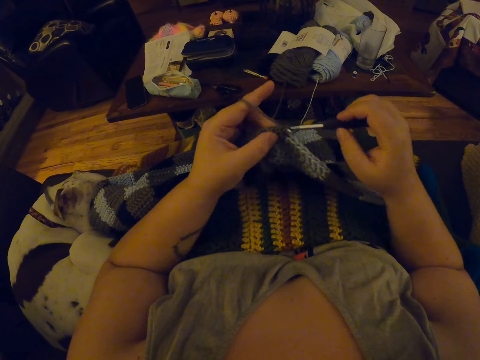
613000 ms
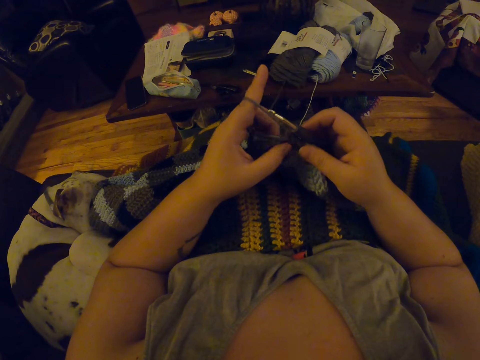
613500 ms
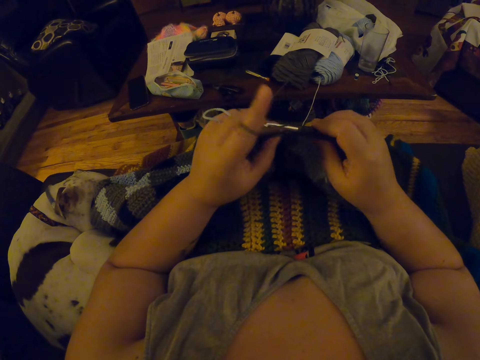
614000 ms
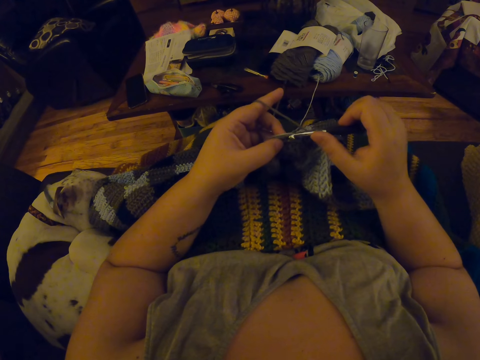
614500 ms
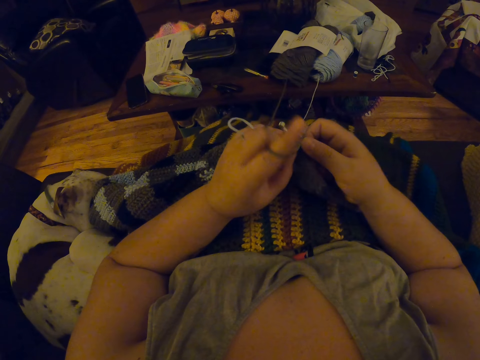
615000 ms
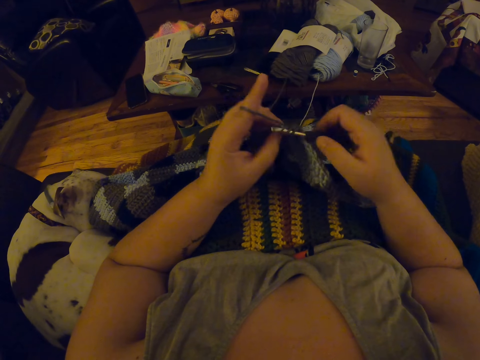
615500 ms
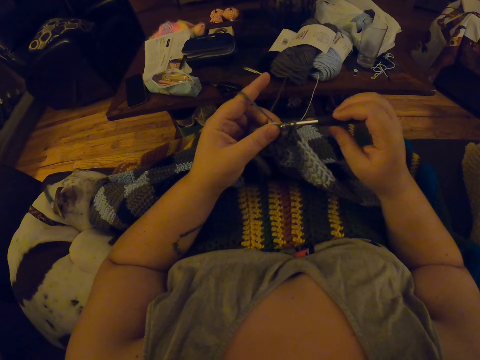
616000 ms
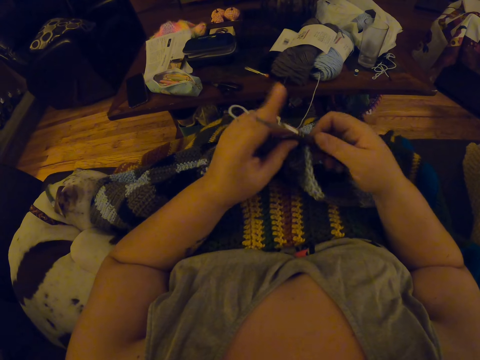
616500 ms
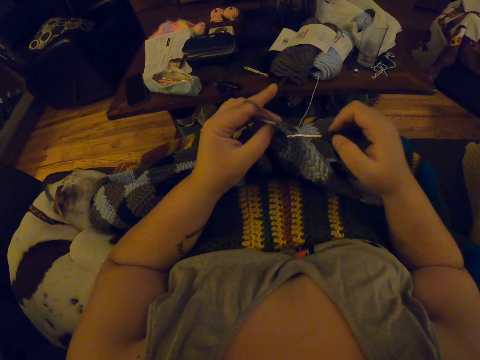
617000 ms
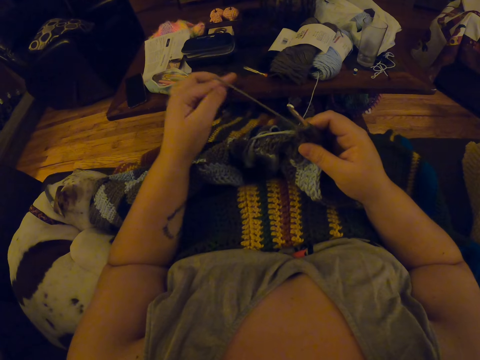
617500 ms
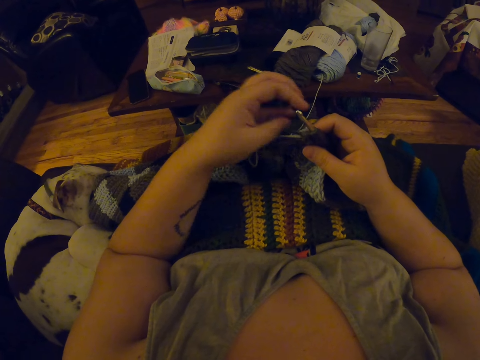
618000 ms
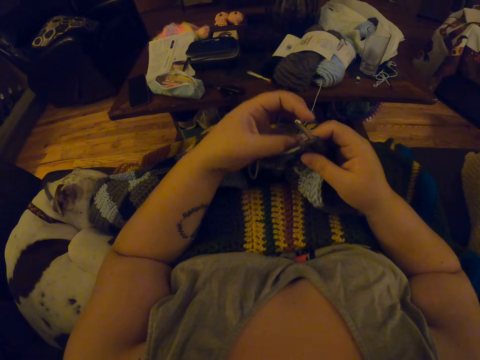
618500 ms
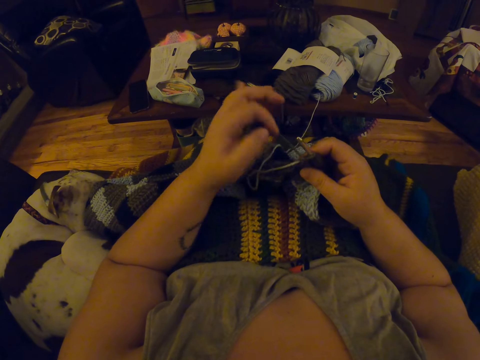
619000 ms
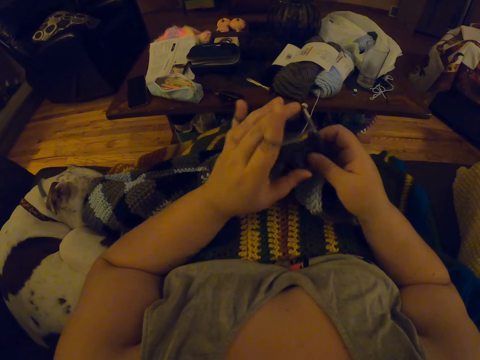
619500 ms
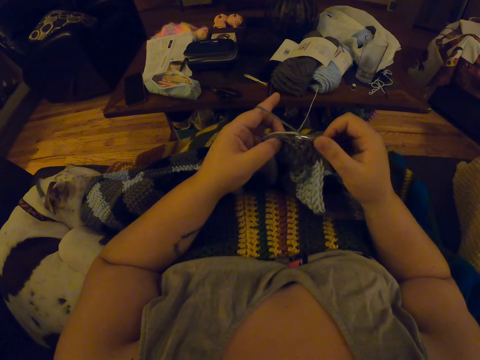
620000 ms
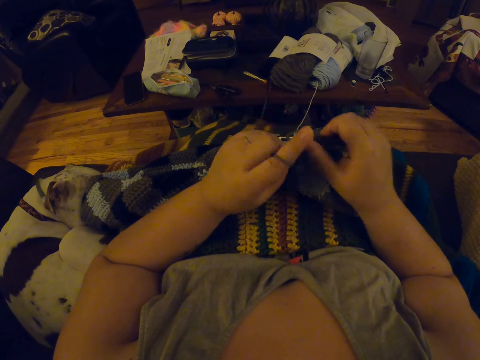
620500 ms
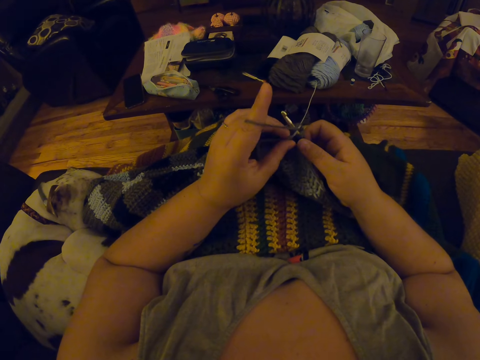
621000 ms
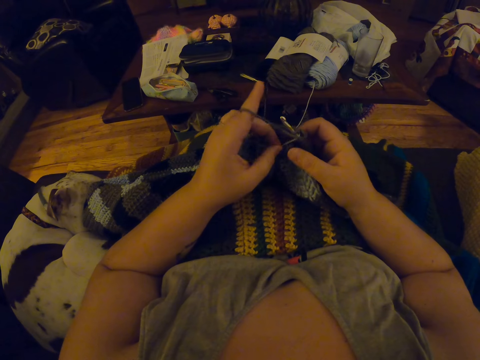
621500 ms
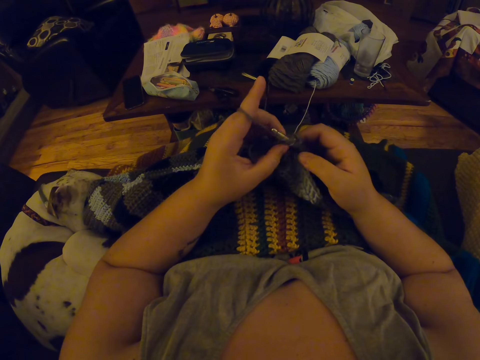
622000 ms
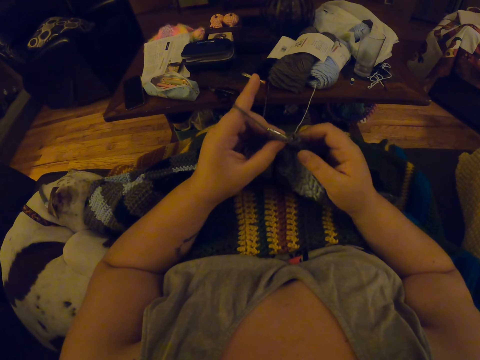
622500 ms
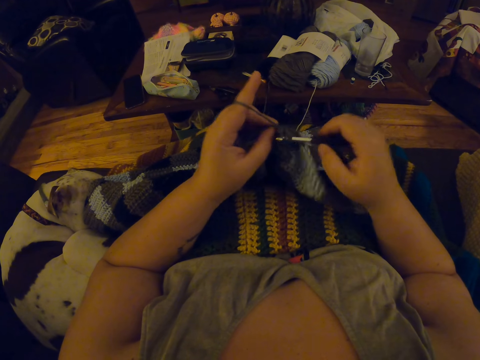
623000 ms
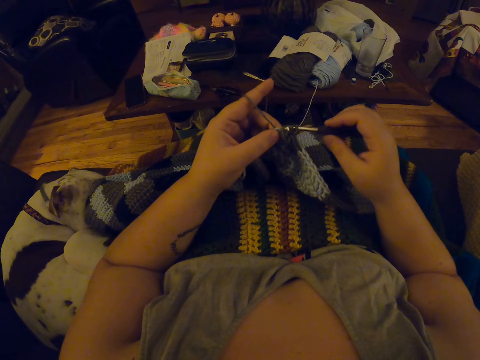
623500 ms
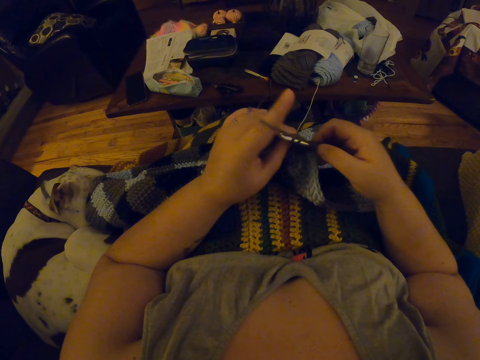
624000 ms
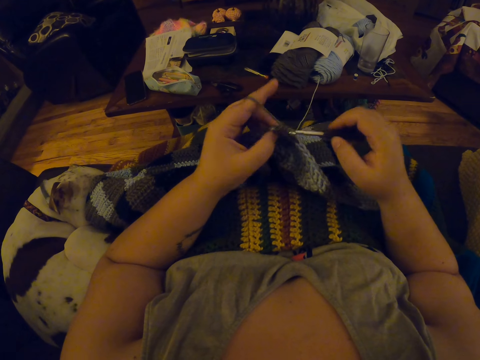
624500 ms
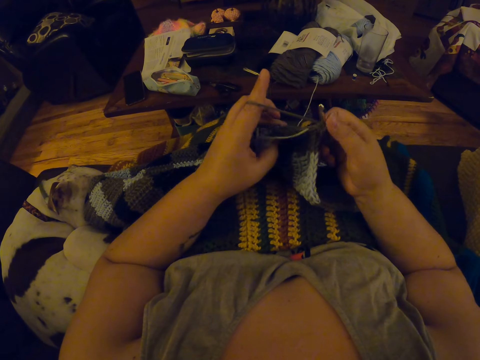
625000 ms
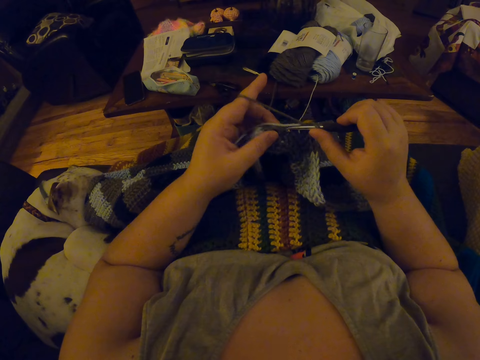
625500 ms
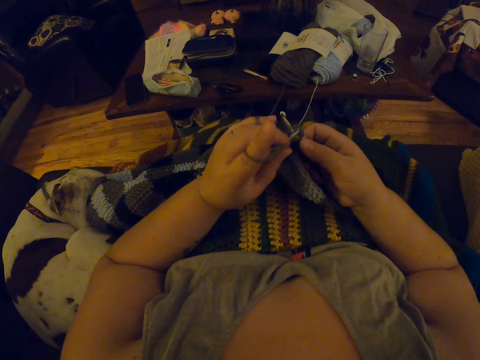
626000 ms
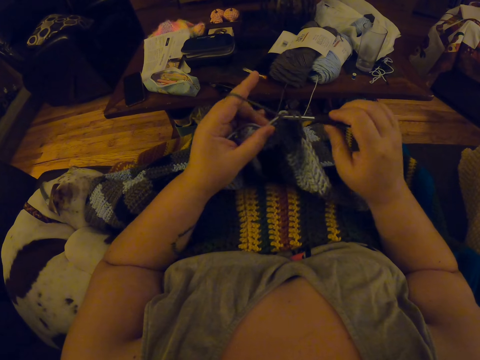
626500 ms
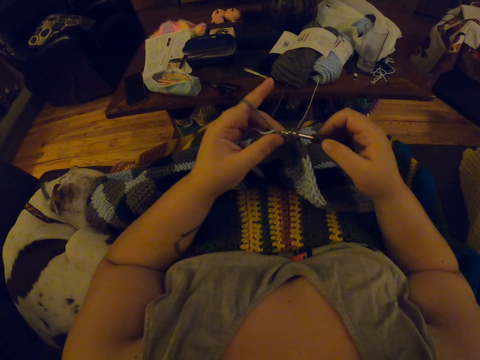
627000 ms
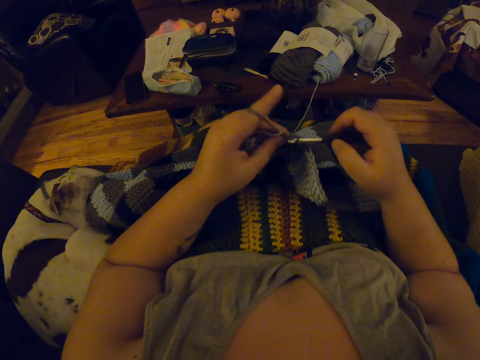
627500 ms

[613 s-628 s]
The camera wearer pulls the wool backwards. She lets go of the wool. She moves her hand forward. She holds the wool with her finger. She places the wool on the back of her finger. She pulls the wool backwards. She holds the crocheted wool with her fingers. She crochets the wool with the crochet.

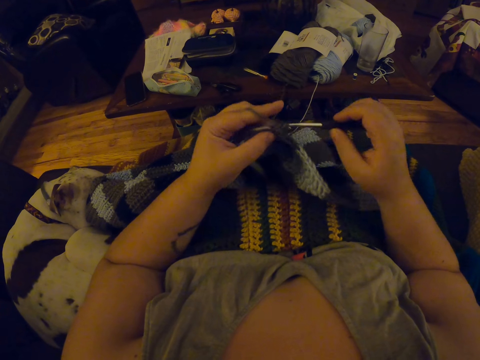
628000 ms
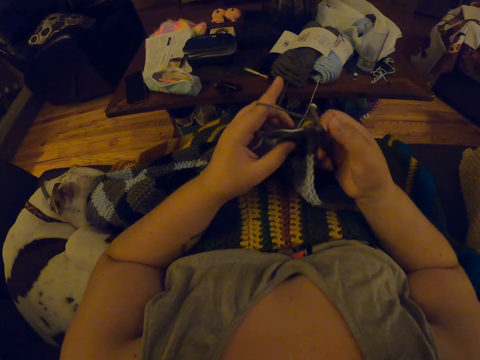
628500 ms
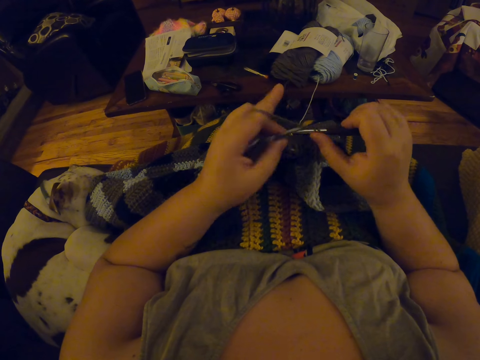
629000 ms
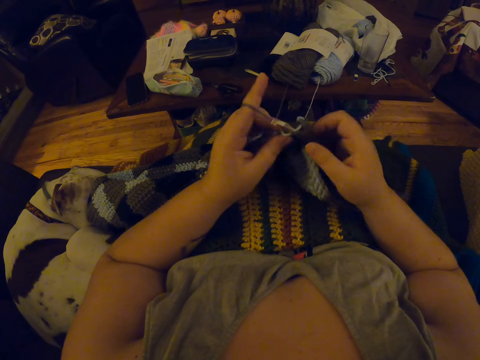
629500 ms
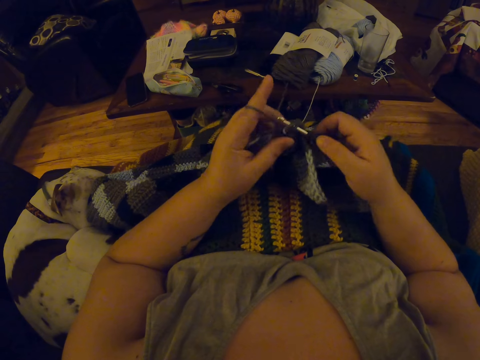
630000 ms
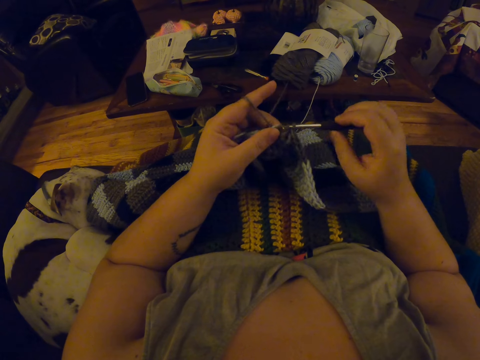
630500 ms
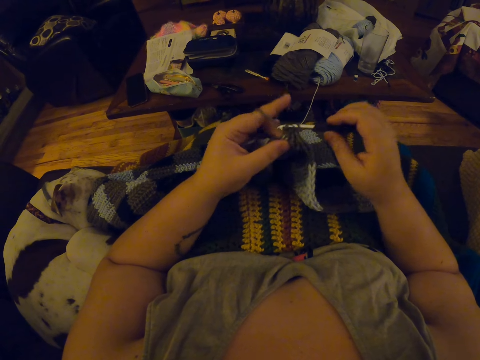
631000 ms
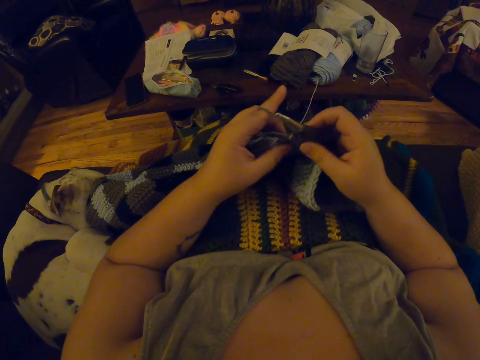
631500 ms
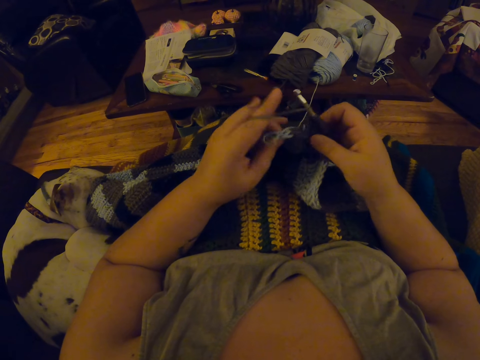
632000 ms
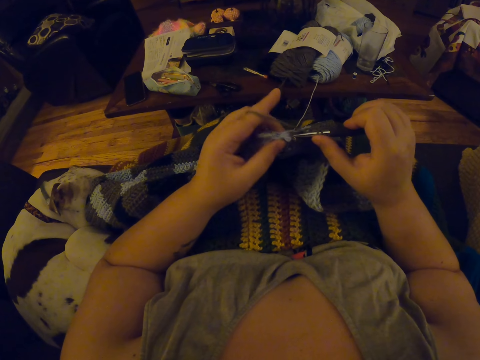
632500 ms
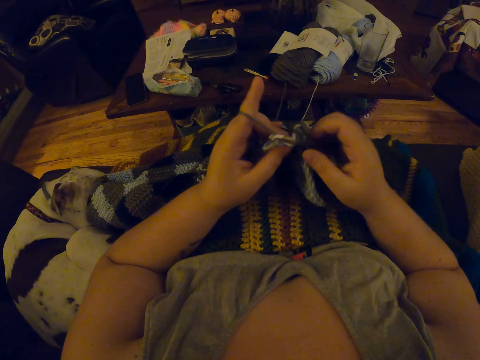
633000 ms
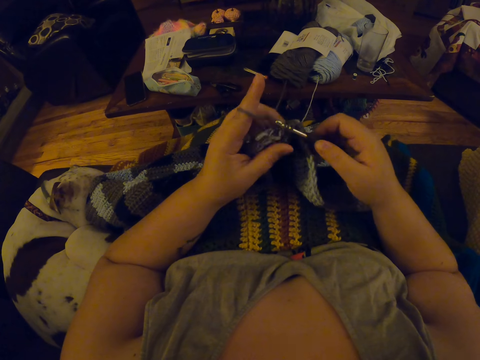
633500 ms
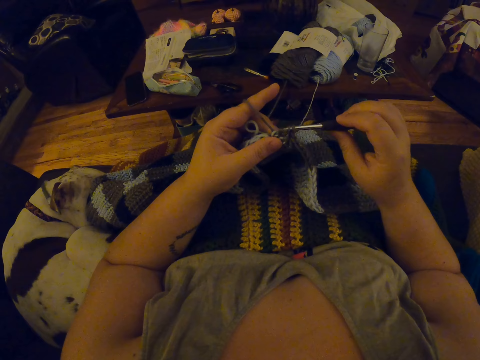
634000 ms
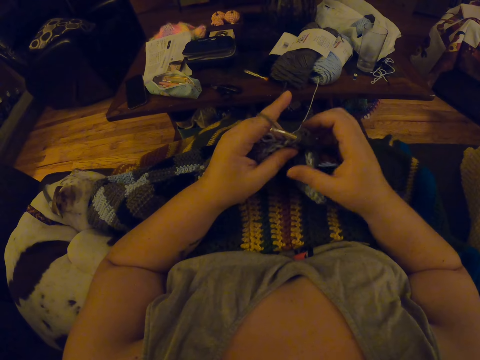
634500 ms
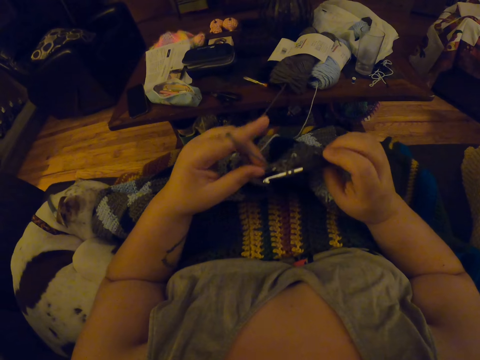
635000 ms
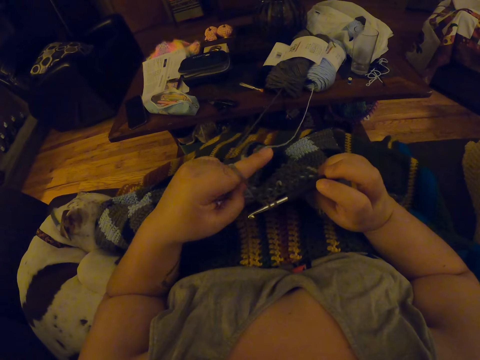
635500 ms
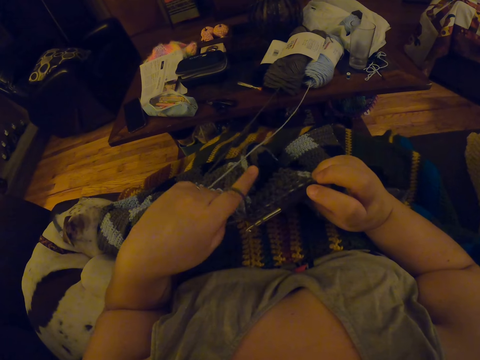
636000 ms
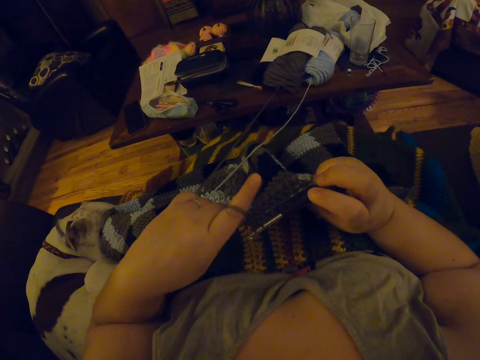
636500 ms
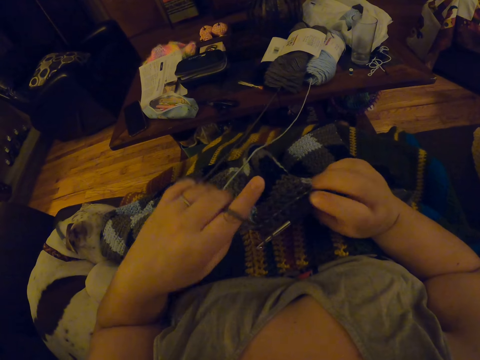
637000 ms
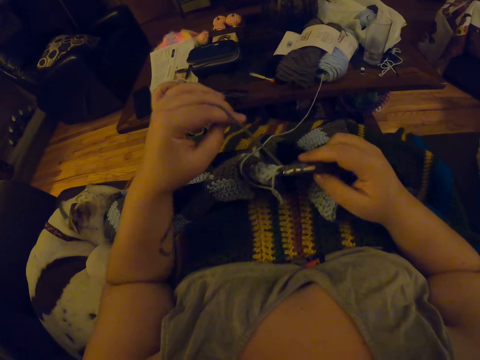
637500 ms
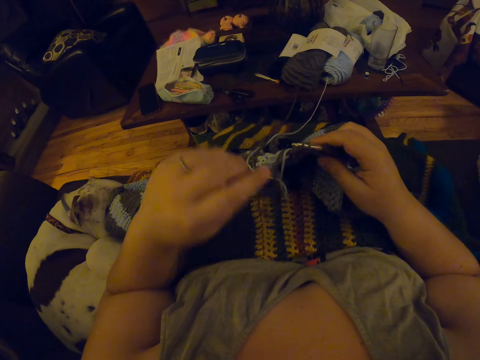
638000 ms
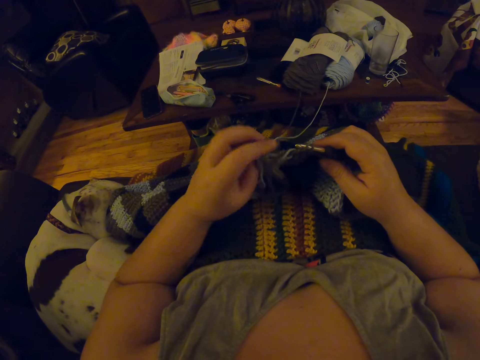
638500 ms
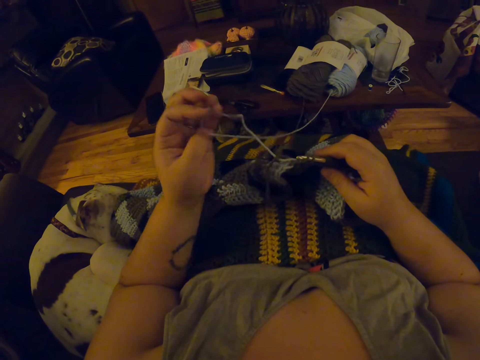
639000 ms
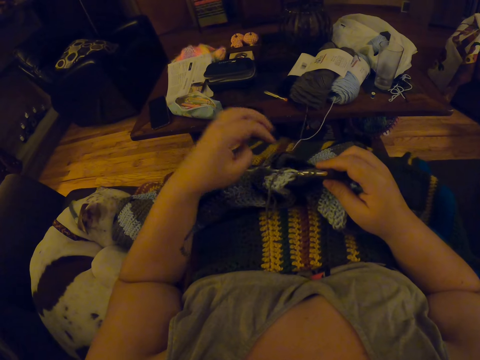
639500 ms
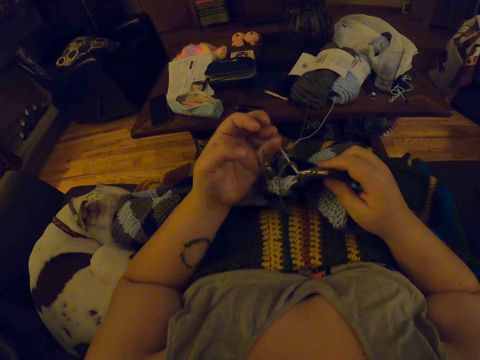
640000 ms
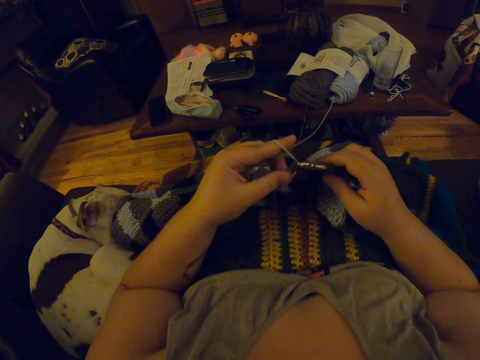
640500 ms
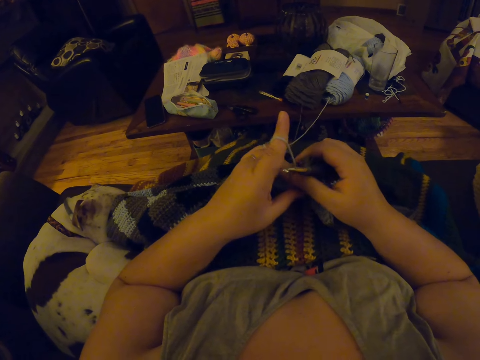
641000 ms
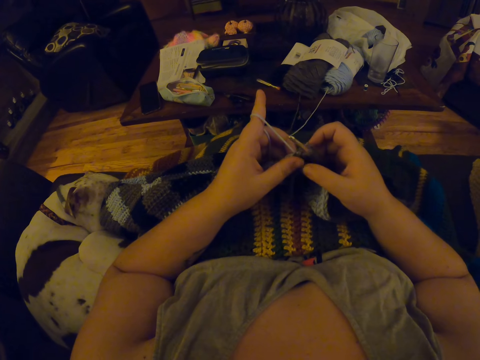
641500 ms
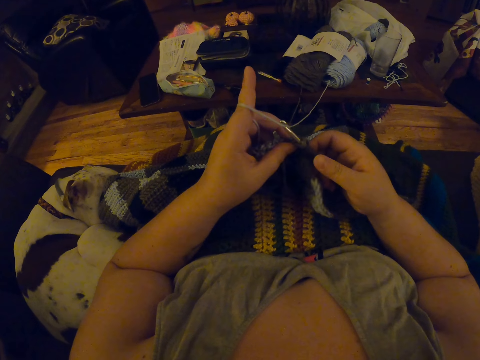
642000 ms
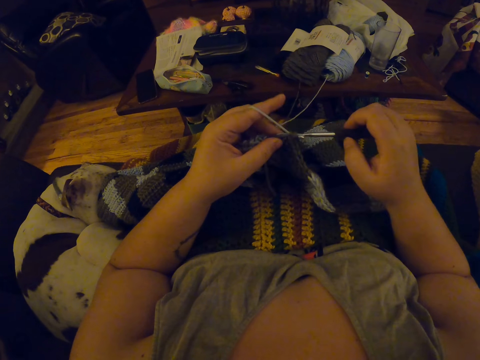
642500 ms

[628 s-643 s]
The camera wearer holds the crocheted wool with her hand. She moves the wool towards her. She raises her hand upwards. She moves her hand towards her. She lets go of the wool. She holds the wool with her fingers. She adjusts the thread. She pulls the wool upwards. She lets go of the wool. She holds the wool with her fingers. She places the wool at the back of her finger. She holds the crocheted wool with her fingers. She continues to crochet.
